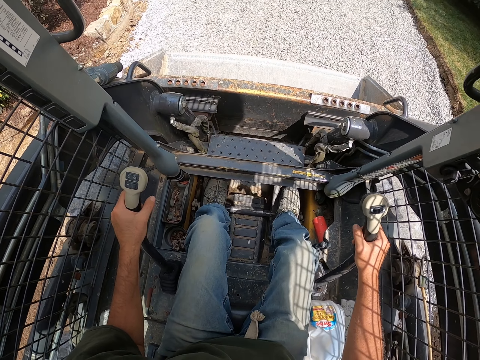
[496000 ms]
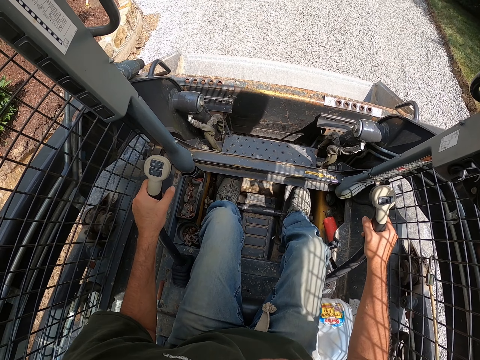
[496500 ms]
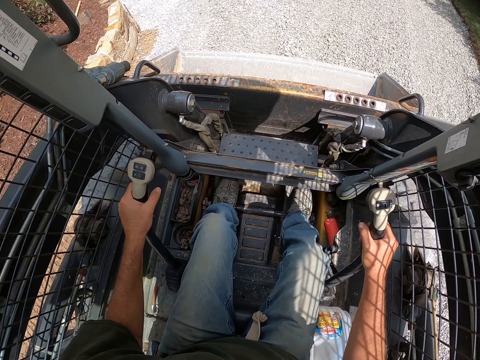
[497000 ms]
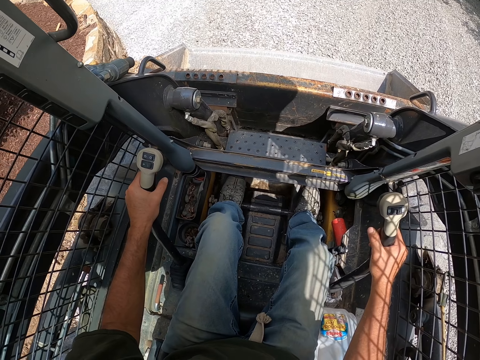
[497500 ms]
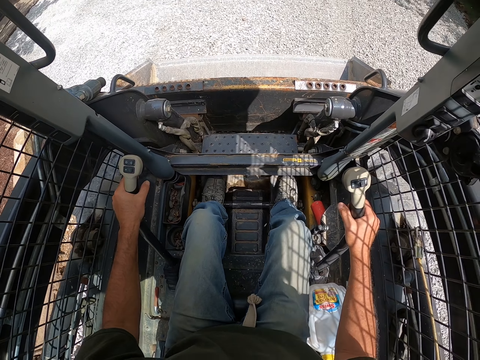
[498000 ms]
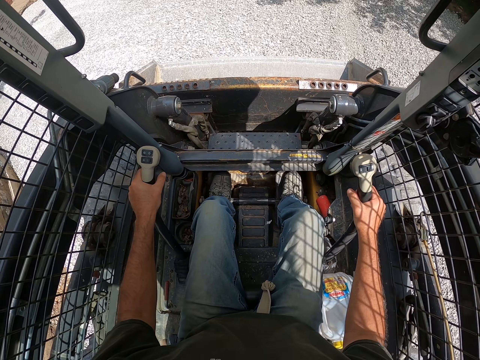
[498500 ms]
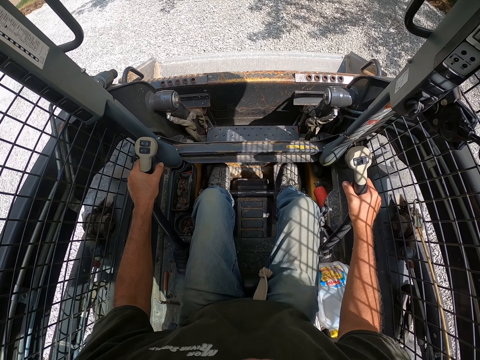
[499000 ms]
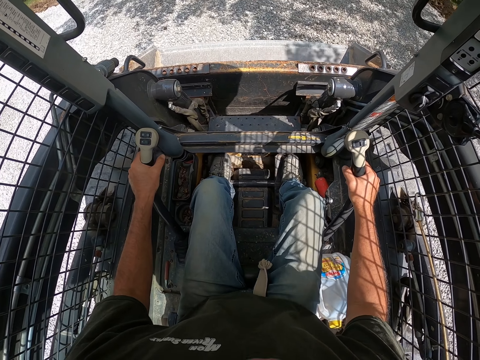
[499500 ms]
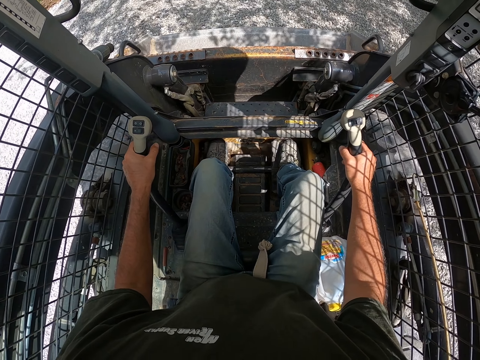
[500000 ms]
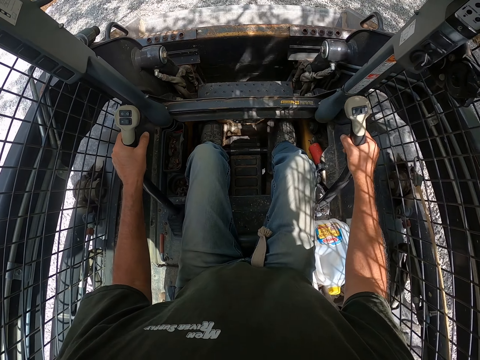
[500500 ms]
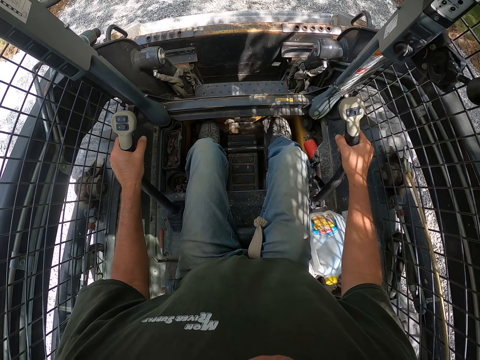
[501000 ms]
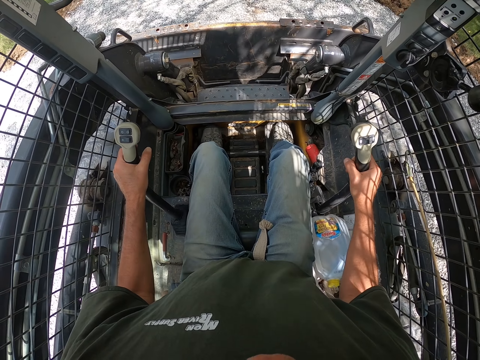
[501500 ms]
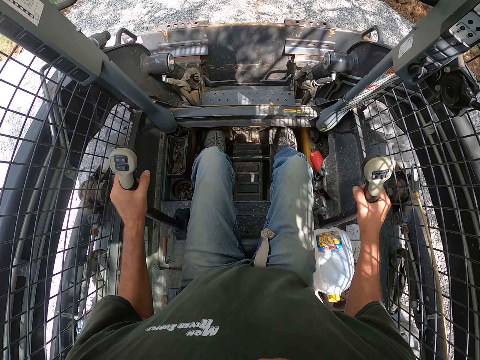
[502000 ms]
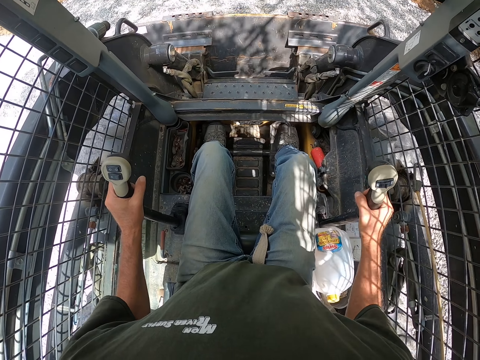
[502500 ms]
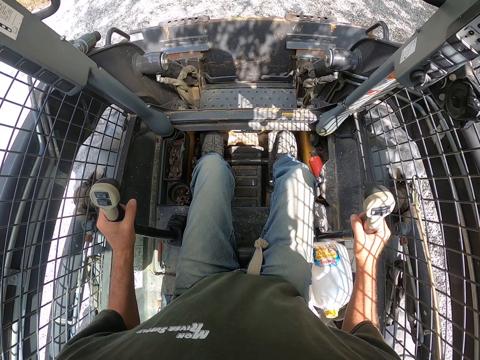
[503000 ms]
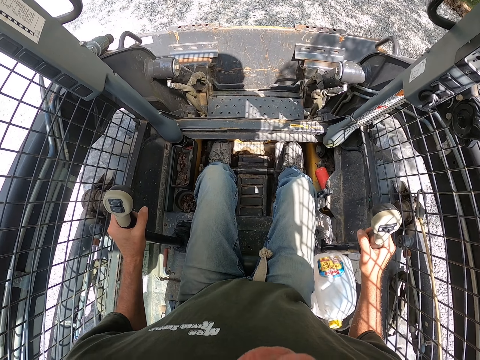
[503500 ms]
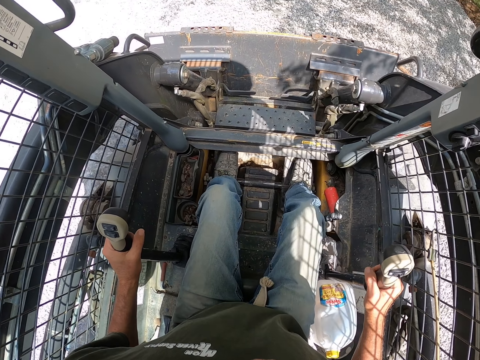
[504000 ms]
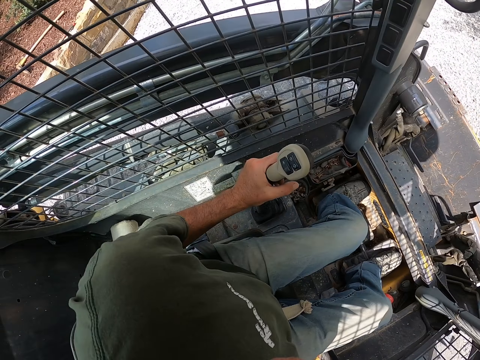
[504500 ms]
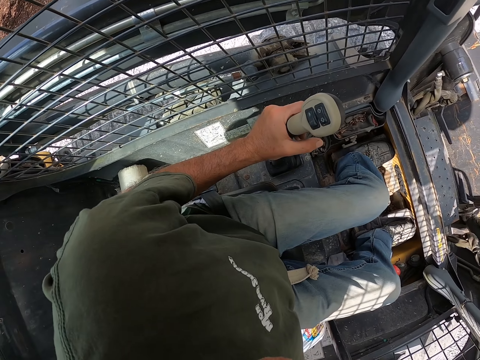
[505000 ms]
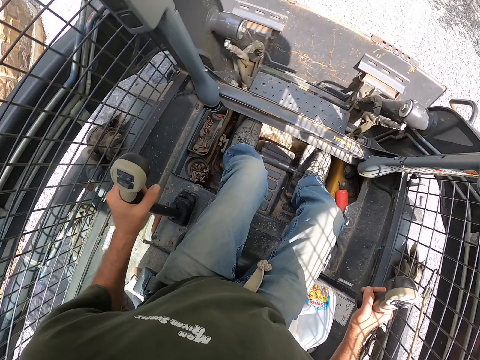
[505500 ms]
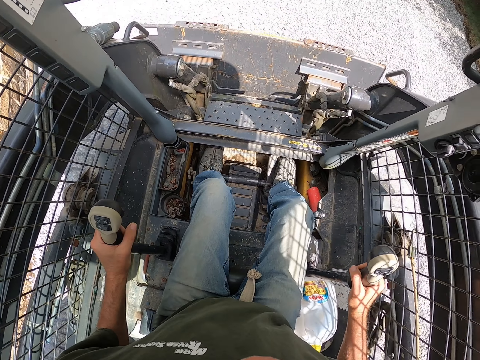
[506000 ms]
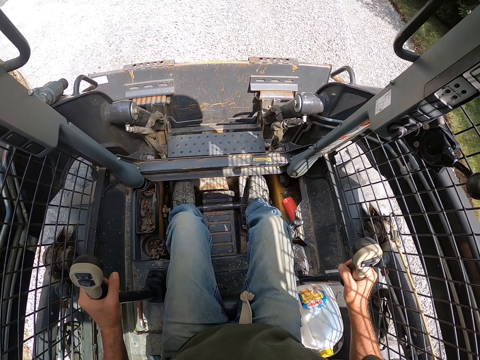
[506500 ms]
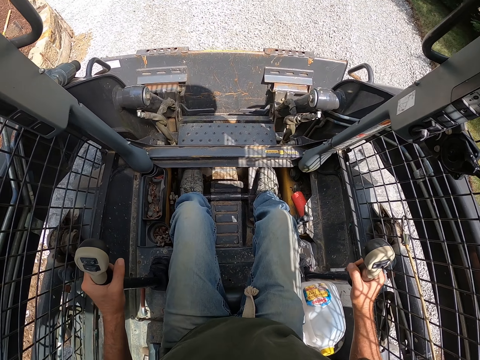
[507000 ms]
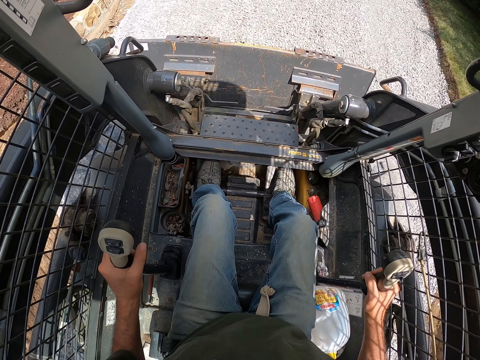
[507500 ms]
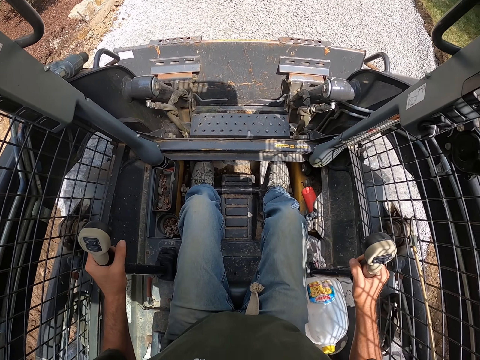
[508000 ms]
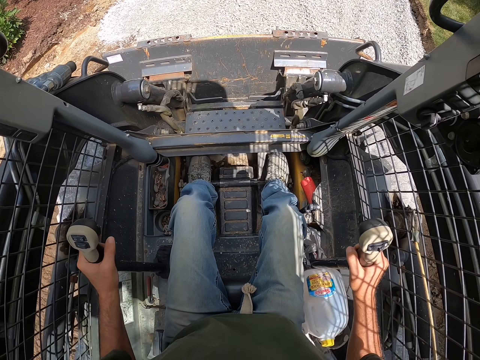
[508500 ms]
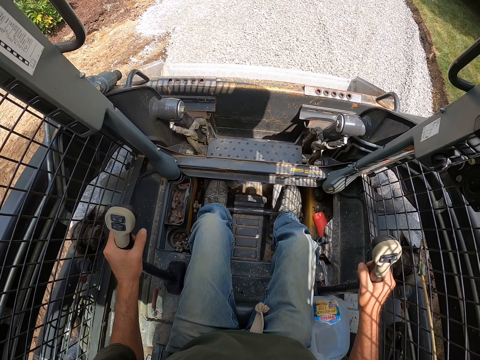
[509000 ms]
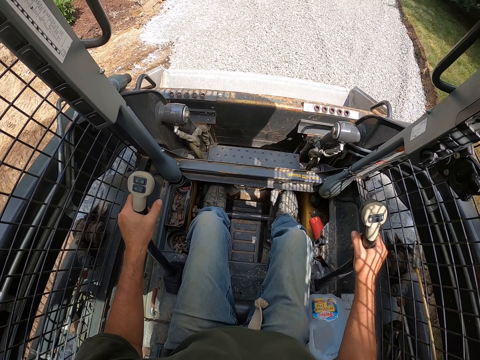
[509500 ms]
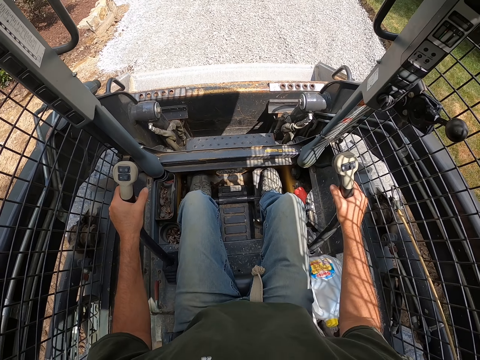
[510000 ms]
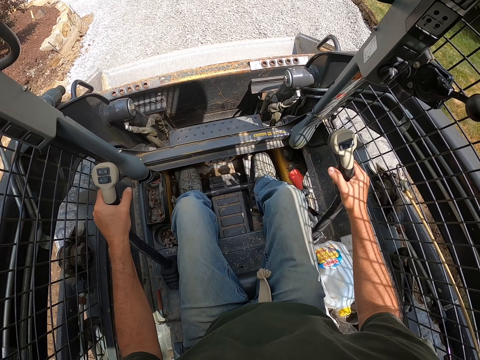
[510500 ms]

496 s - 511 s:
The camera wearer picks up the gravel. They drive the truck or skid steer forward. They pour the gravel on the ground. They drive the truck backwards. They level the gravel with the skid steer. They look around the compound. They scoop the gravel with the truck.

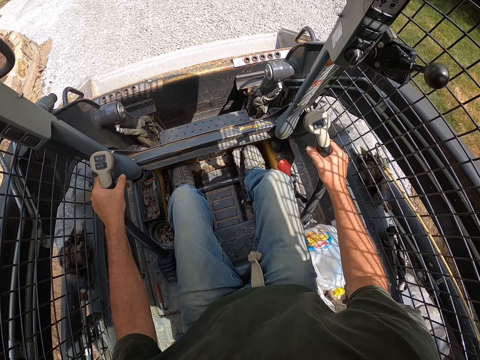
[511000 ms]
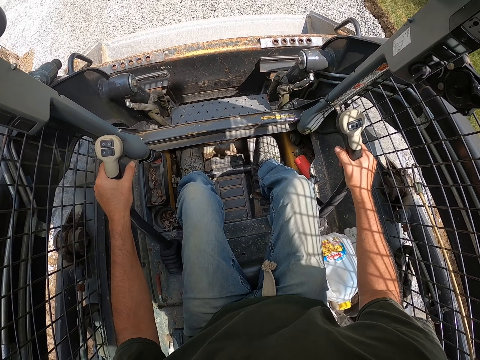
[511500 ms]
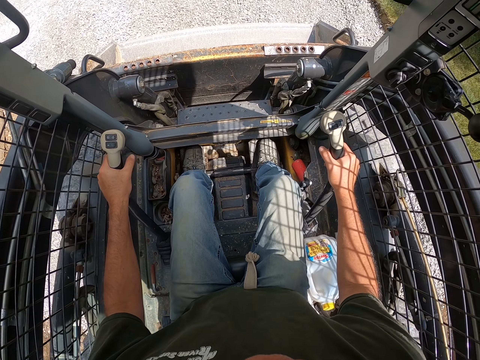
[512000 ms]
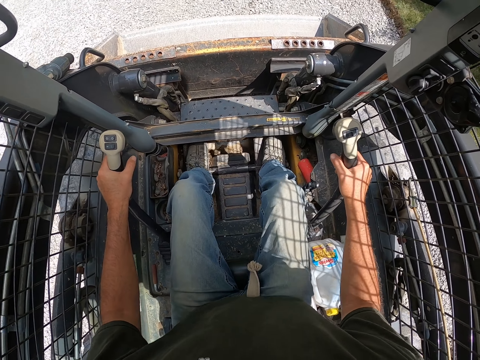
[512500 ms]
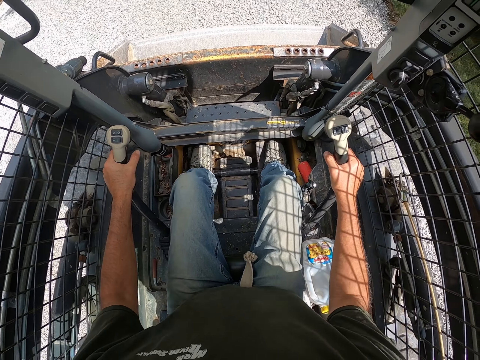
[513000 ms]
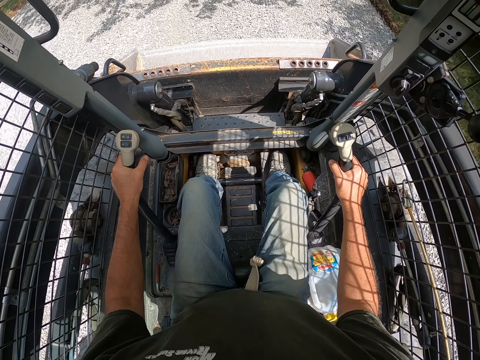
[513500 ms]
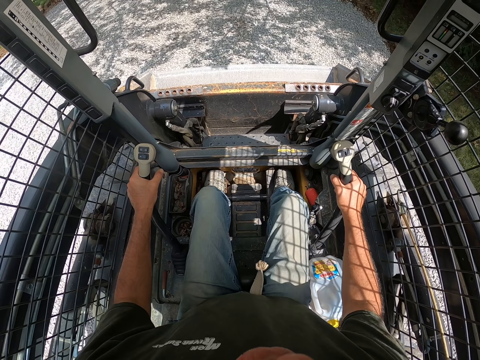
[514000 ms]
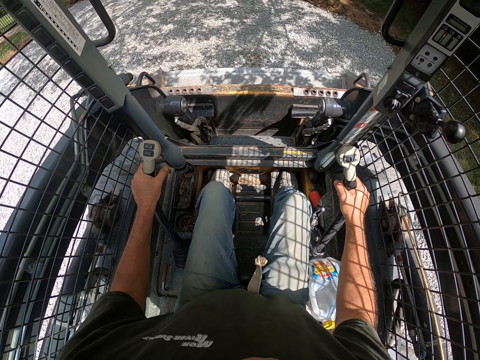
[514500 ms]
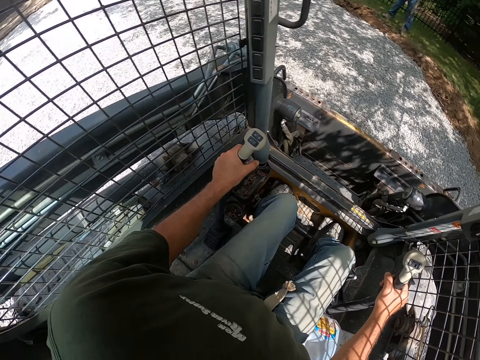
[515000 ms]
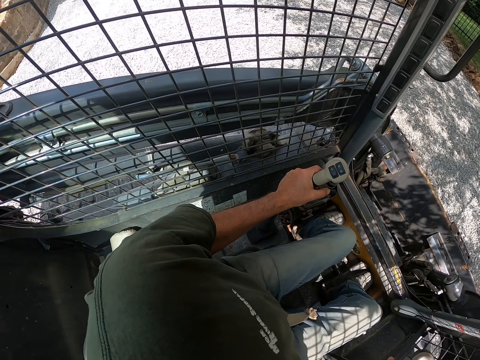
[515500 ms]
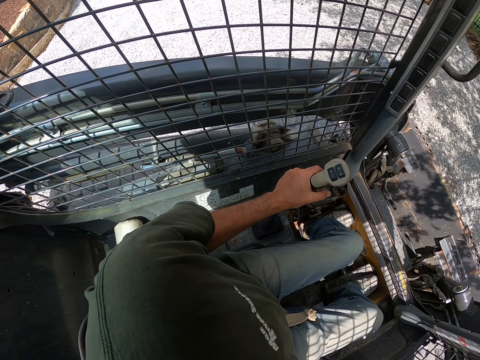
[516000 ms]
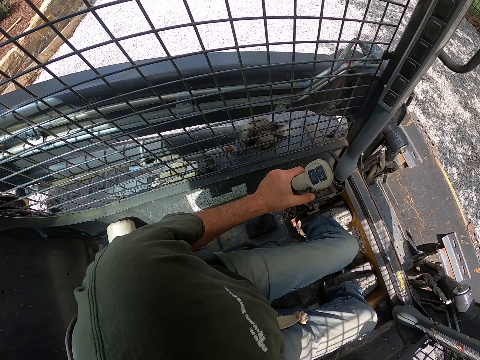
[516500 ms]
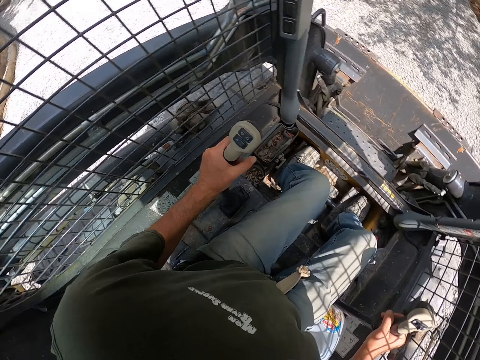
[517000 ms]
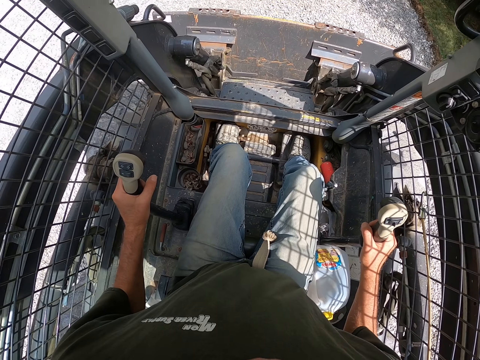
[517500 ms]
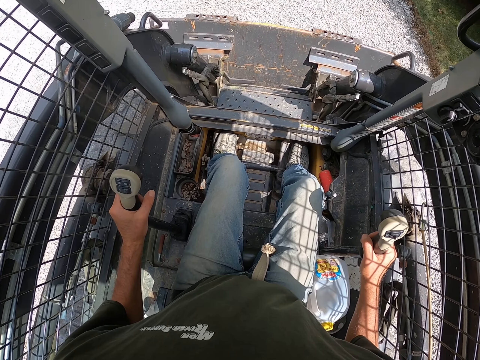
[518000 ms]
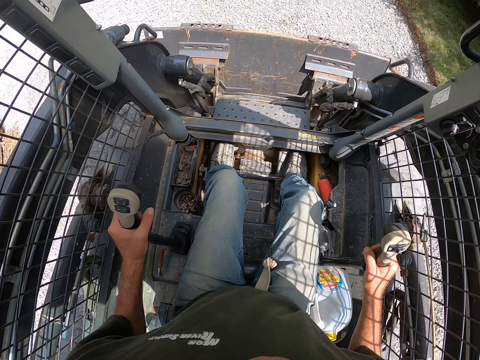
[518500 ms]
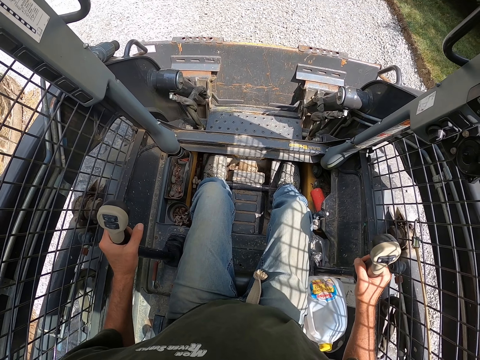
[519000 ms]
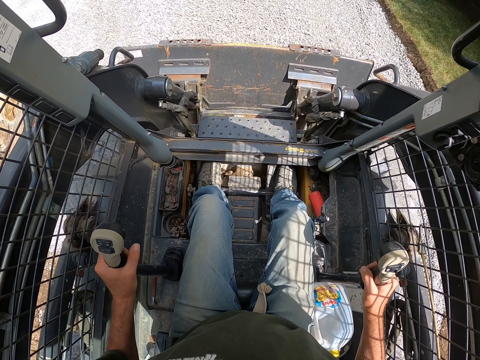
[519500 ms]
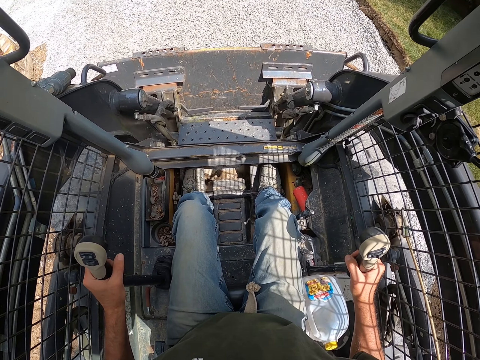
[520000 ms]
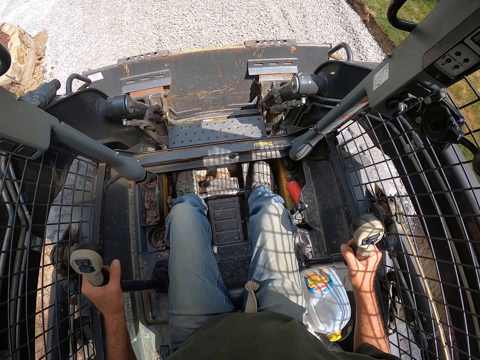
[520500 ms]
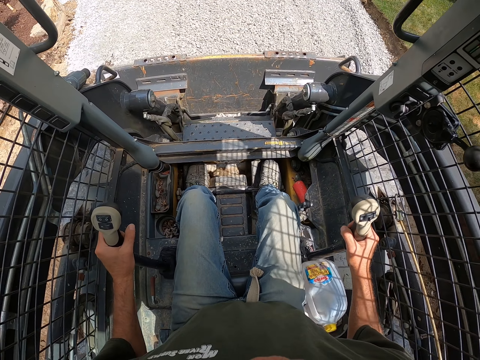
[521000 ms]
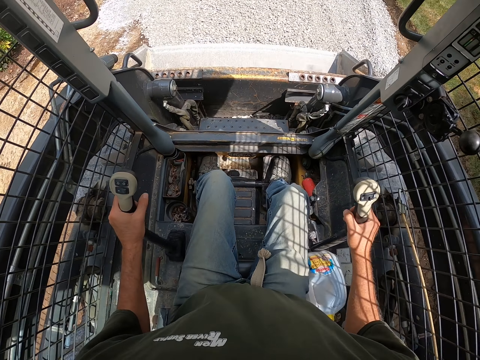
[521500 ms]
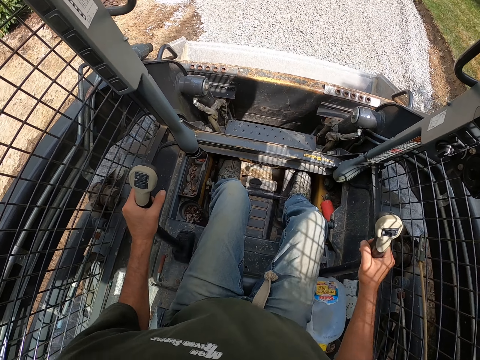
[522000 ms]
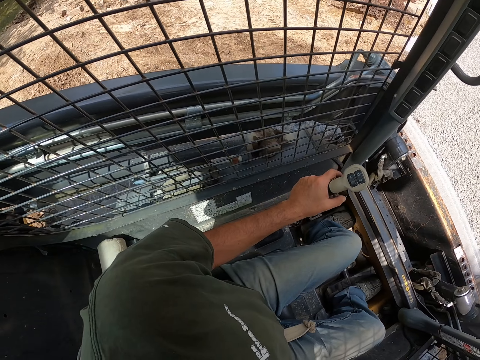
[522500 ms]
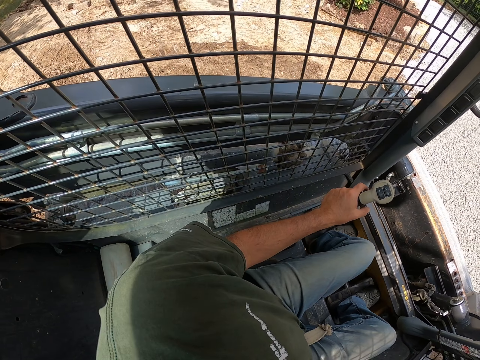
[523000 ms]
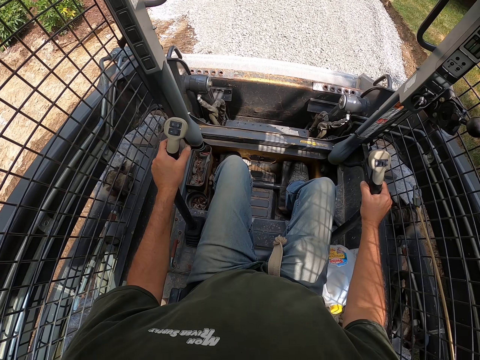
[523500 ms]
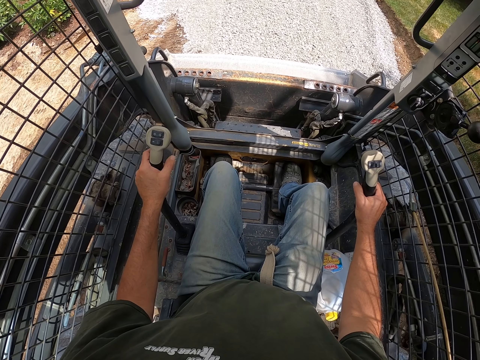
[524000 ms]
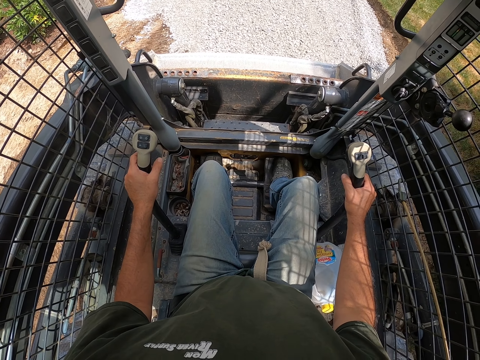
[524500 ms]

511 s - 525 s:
The camera wearer drives forward with the truck or skid steer. They look around the compound. They level the gravel with the skid steer. They drive backwards. They look around the compound.
